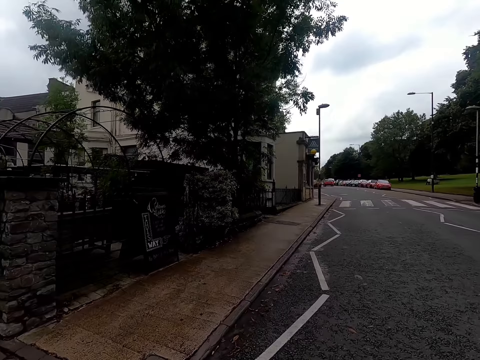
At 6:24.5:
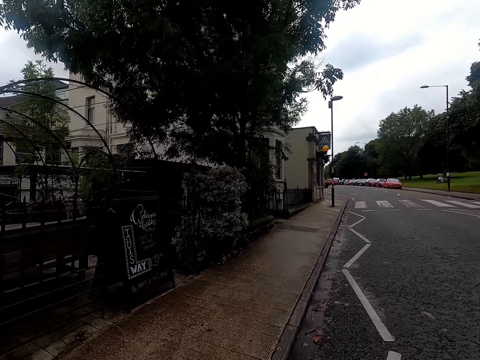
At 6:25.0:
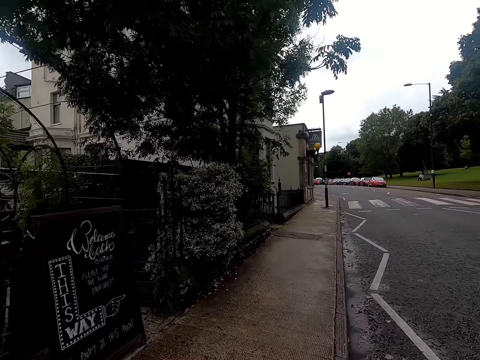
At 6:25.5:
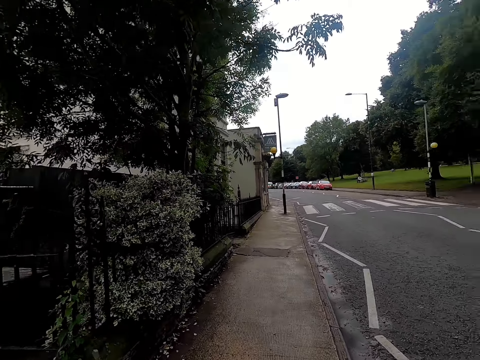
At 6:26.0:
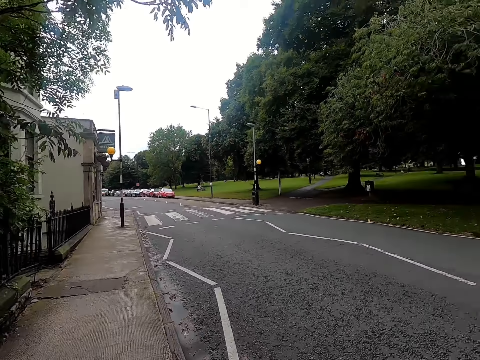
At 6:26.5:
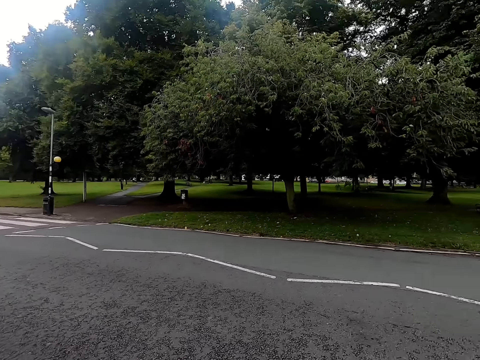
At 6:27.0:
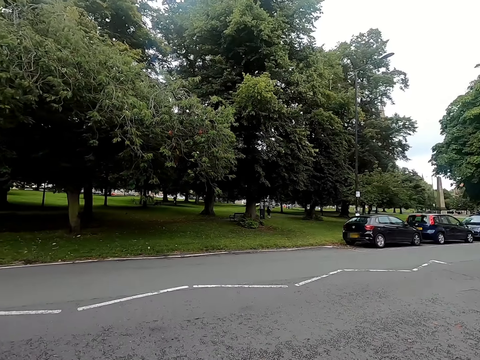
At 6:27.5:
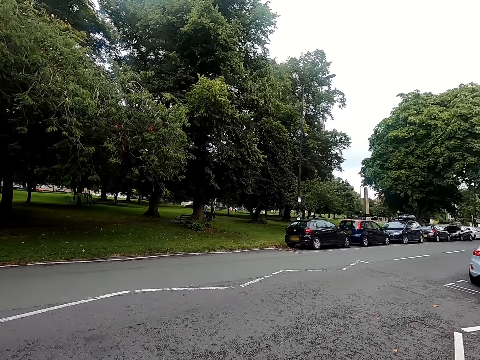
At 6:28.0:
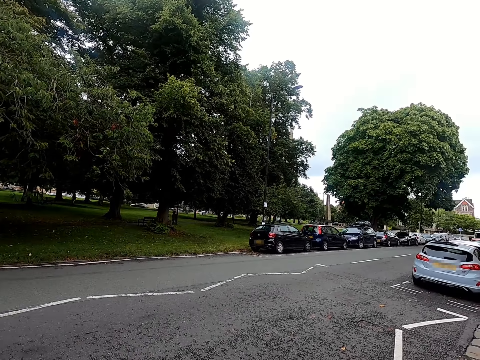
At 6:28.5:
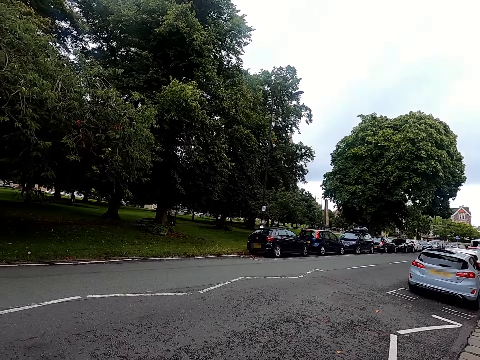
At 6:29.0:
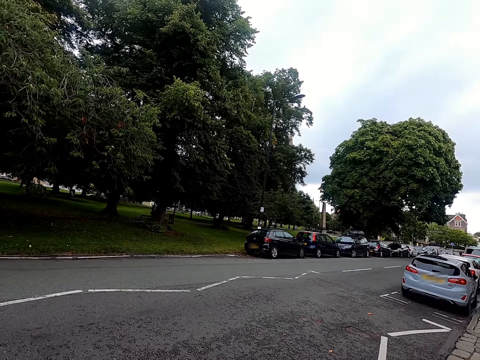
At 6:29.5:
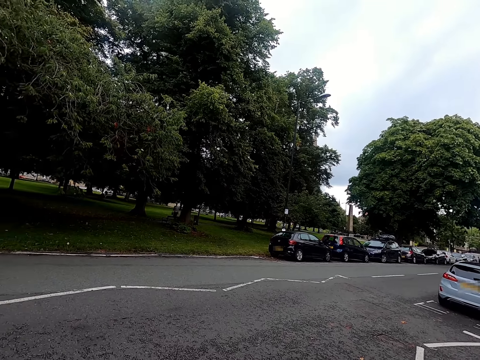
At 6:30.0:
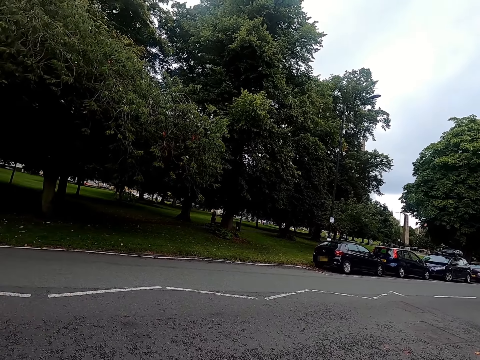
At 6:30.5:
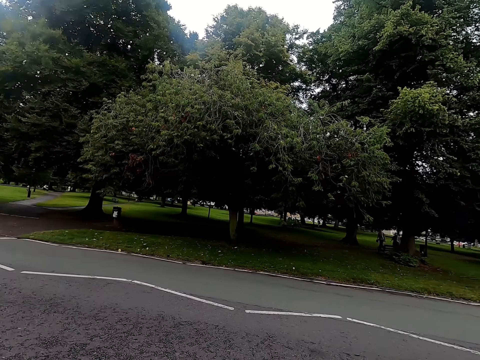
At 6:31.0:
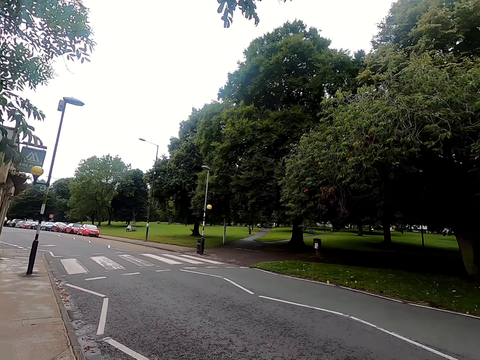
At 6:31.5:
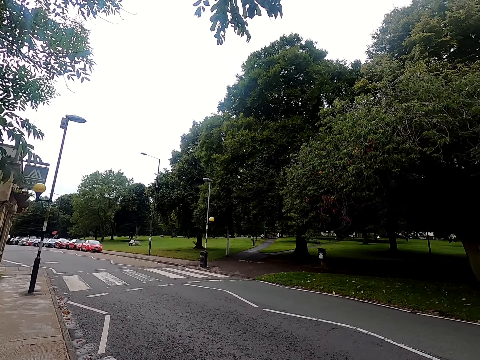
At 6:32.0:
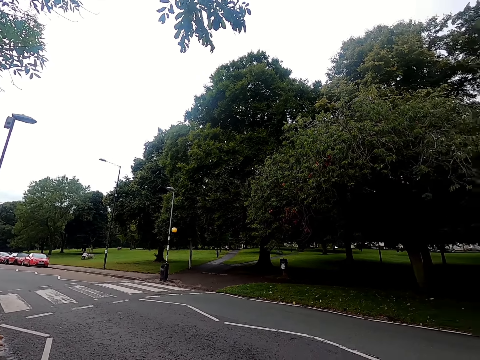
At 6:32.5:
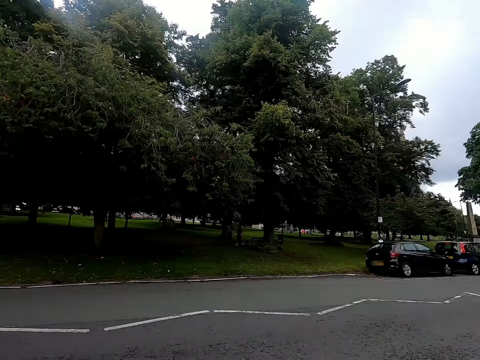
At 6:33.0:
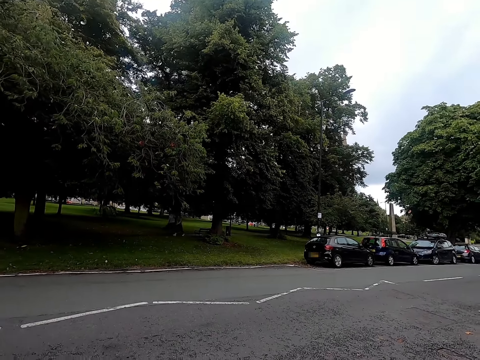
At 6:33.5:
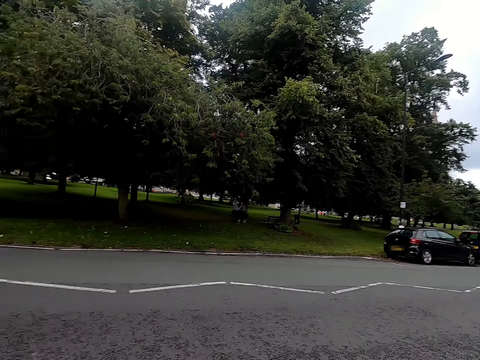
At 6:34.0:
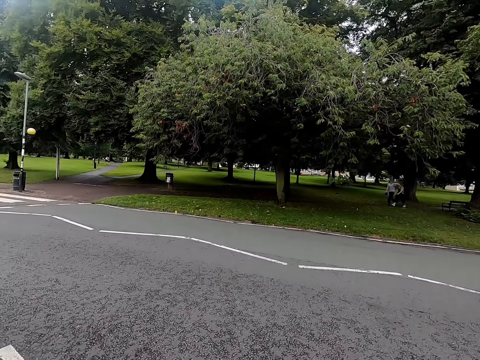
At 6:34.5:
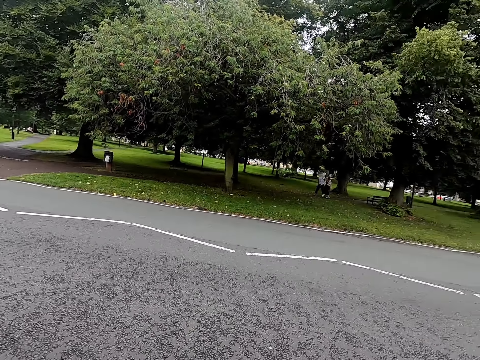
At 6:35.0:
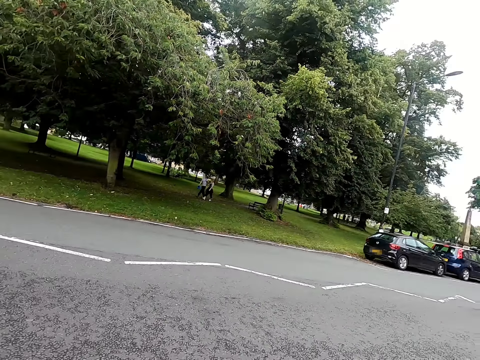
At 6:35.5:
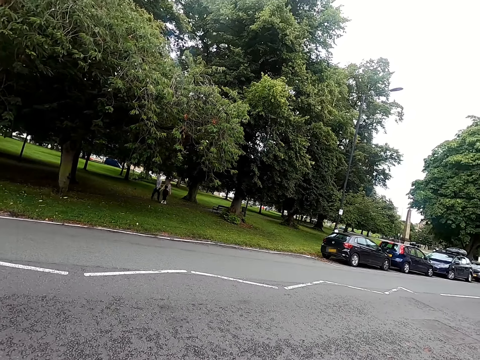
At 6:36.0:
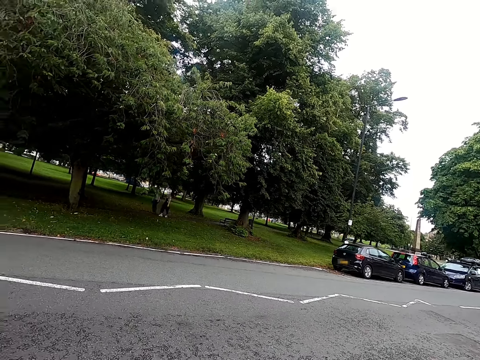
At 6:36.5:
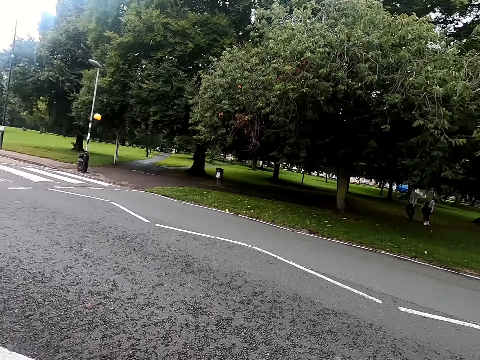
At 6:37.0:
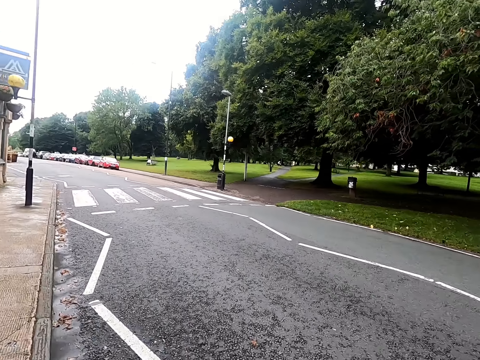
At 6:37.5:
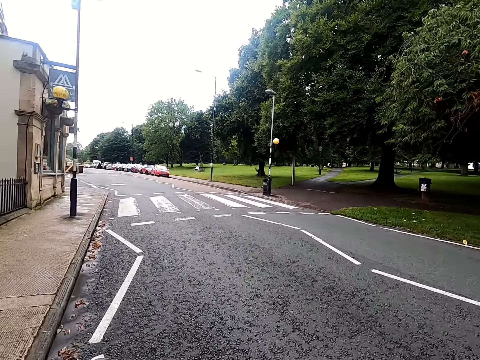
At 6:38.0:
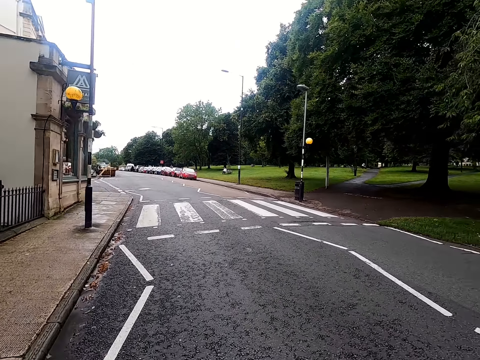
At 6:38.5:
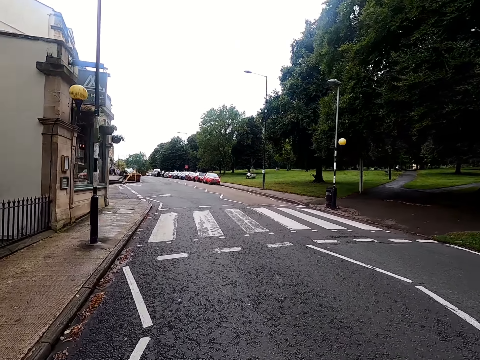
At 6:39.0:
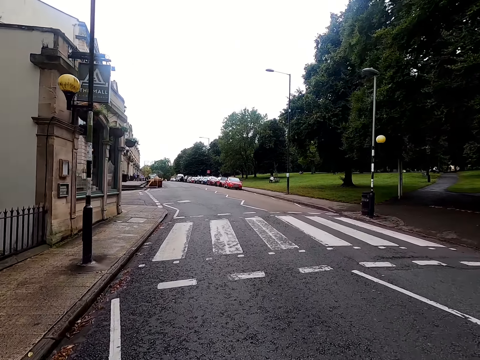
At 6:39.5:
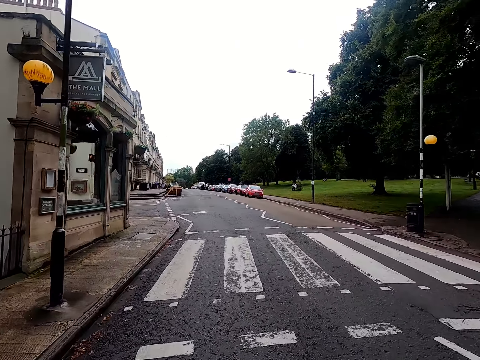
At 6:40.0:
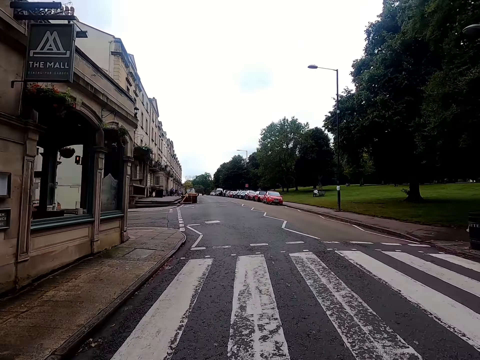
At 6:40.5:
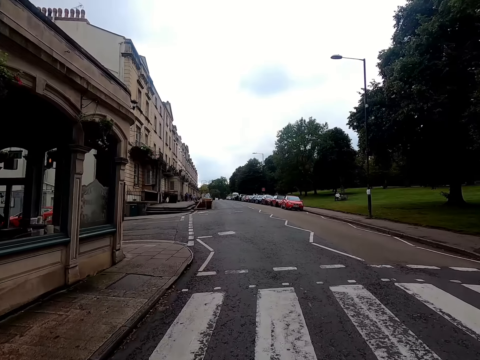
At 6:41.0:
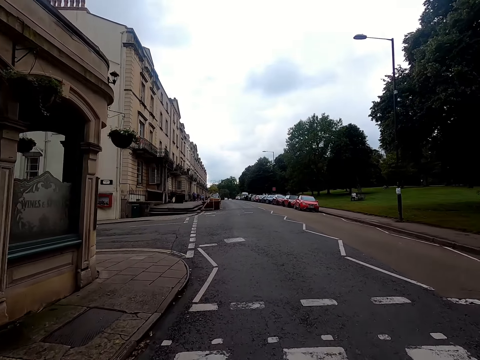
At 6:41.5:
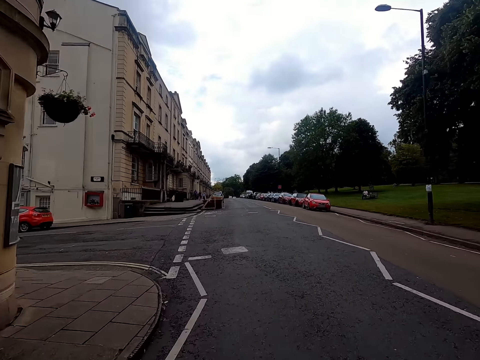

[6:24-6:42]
The camera wearer turns right then left. They ride the bicycle along the road.

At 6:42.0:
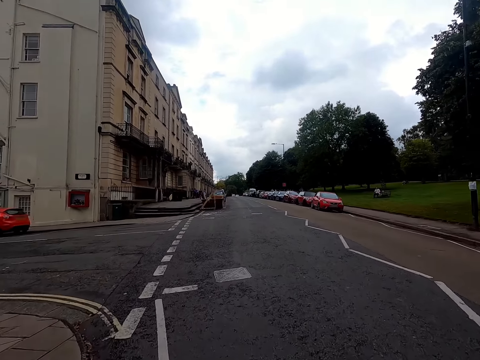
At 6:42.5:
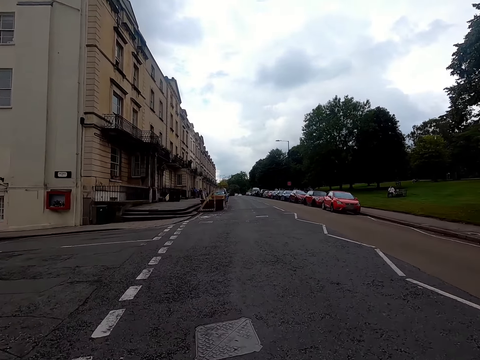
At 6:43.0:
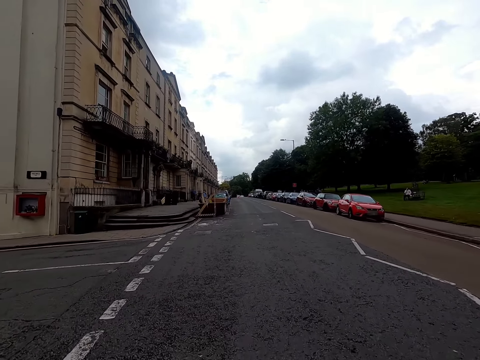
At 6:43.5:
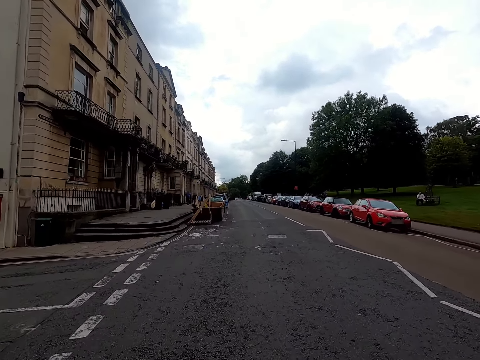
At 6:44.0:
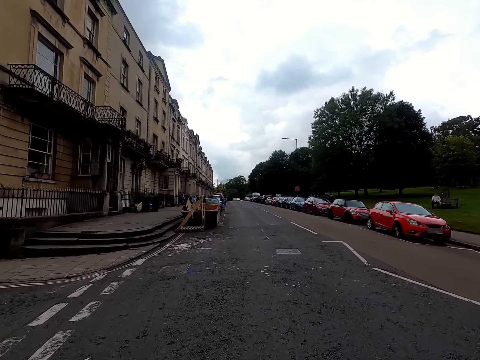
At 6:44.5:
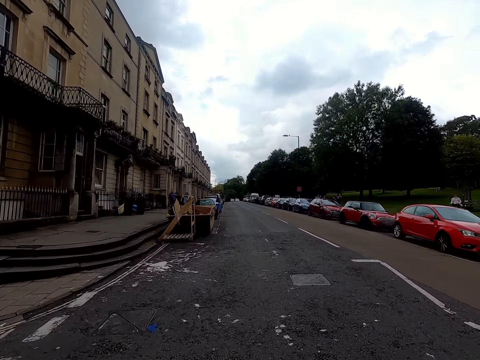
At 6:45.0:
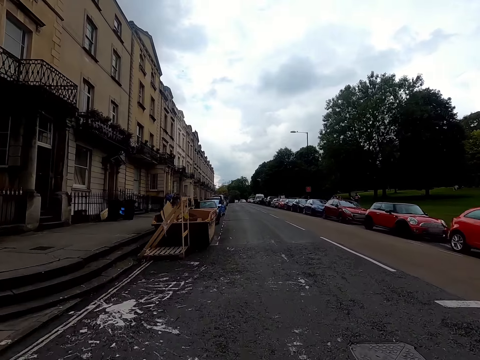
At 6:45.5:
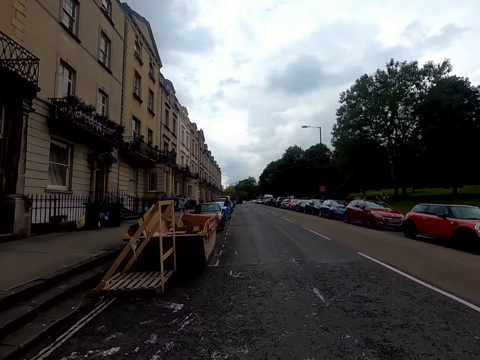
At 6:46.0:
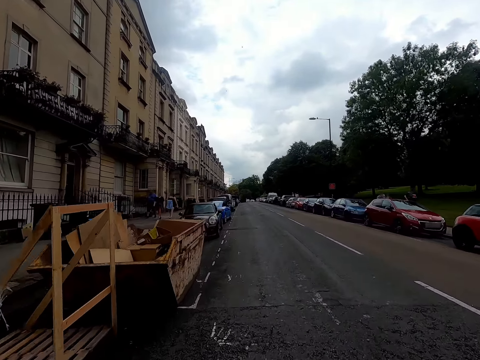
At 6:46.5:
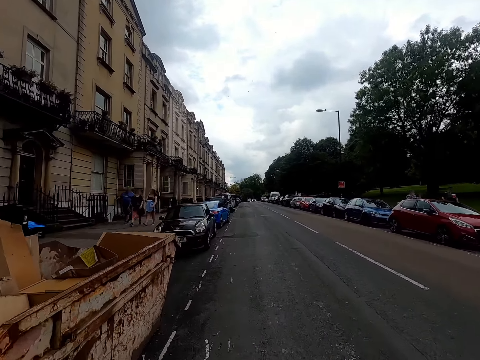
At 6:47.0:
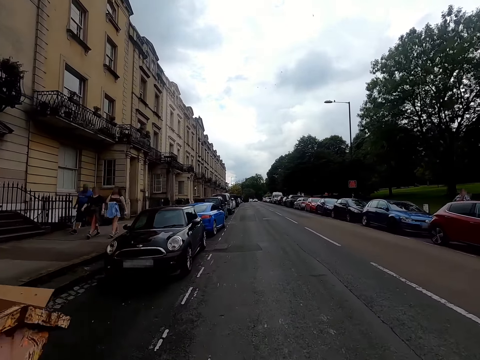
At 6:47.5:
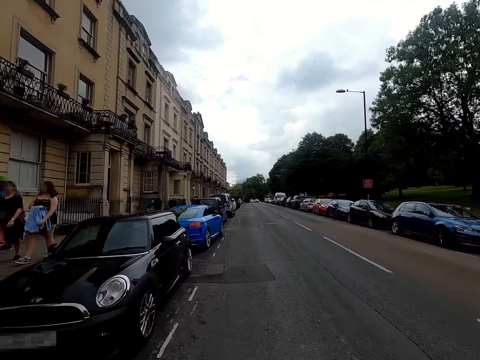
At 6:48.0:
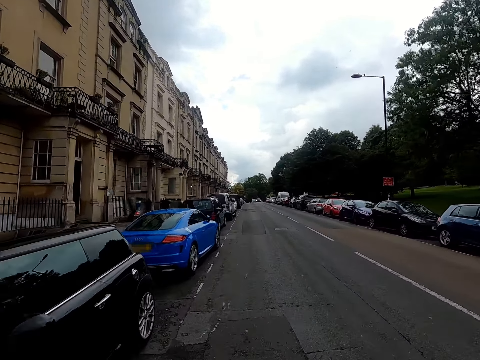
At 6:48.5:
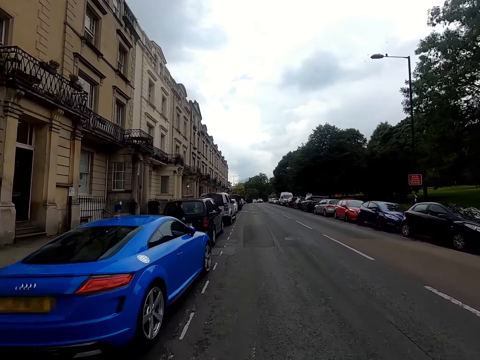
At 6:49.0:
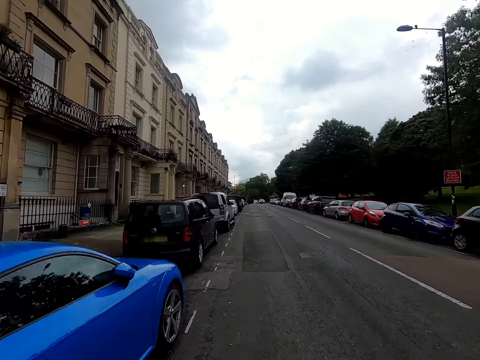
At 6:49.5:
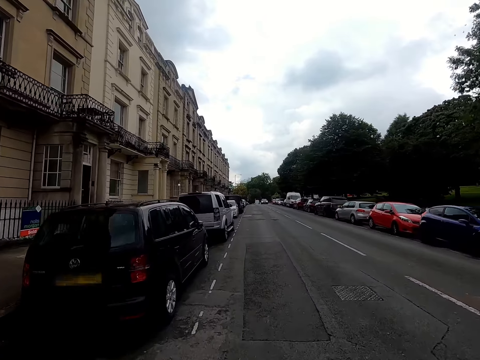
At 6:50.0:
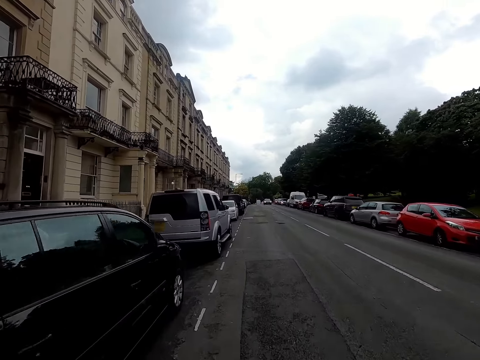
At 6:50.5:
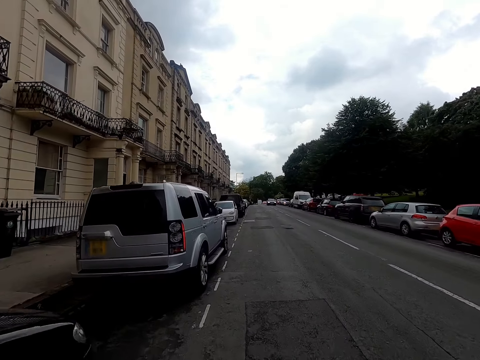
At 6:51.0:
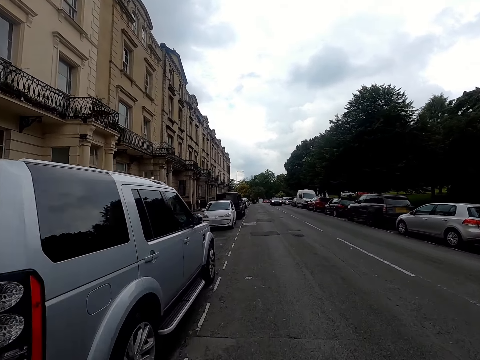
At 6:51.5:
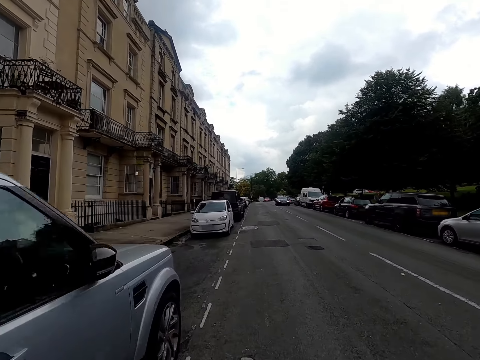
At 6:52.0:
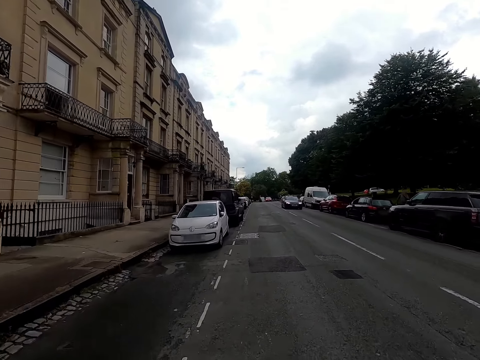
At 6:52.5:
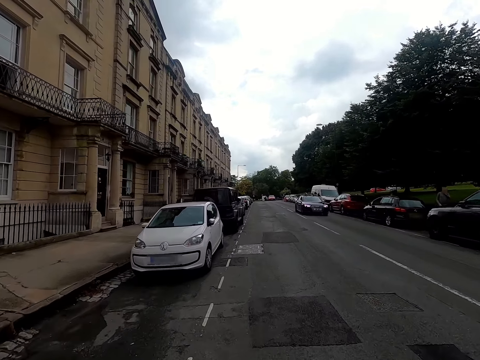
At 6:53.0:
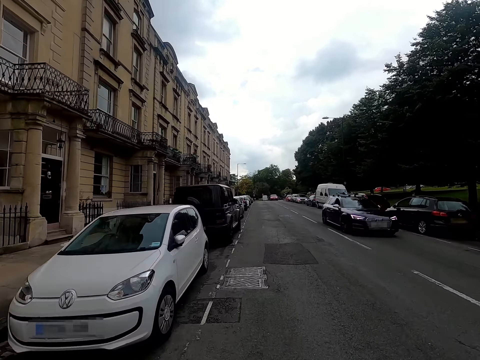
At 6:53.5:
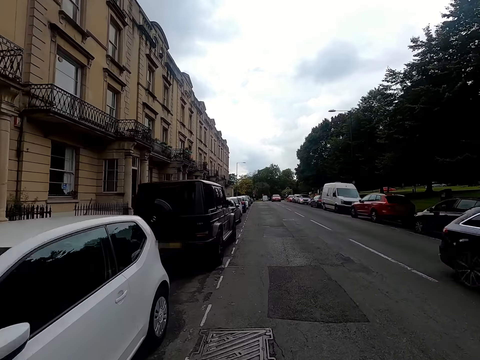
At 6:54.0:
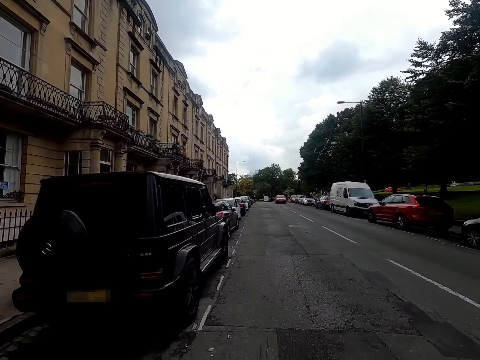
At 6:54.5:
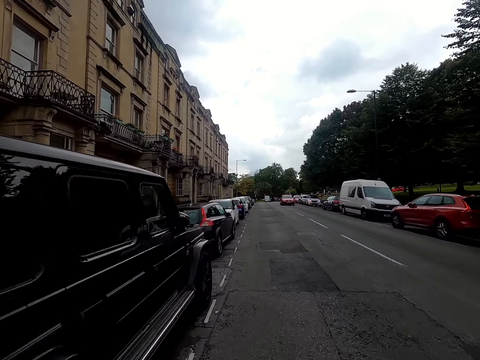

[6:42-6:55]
A black car drives past the camera wearer.
